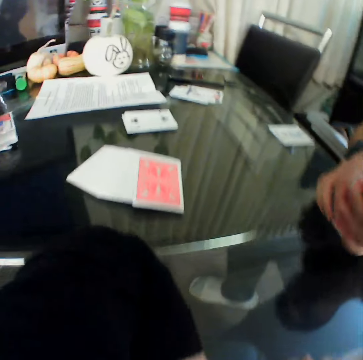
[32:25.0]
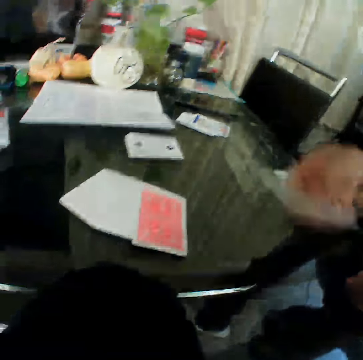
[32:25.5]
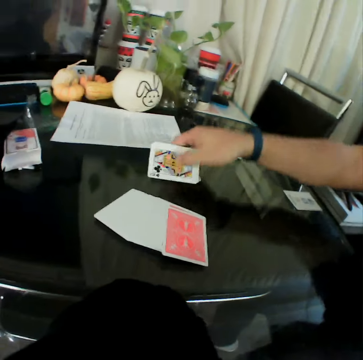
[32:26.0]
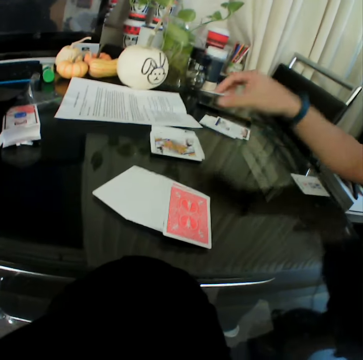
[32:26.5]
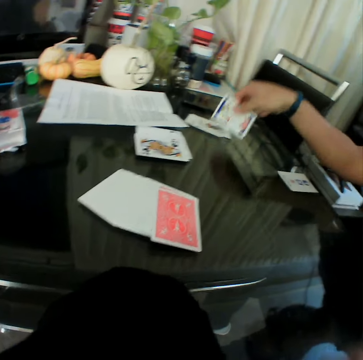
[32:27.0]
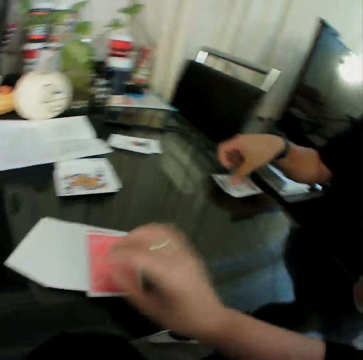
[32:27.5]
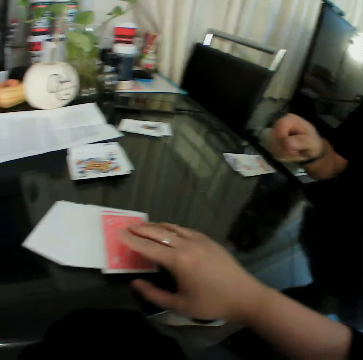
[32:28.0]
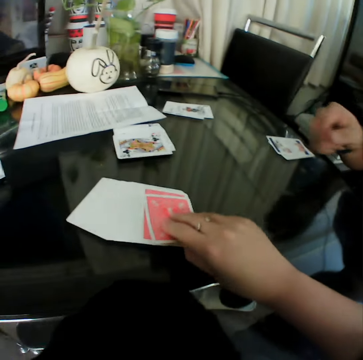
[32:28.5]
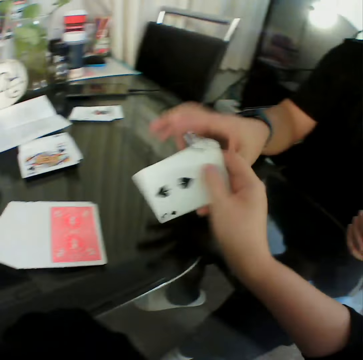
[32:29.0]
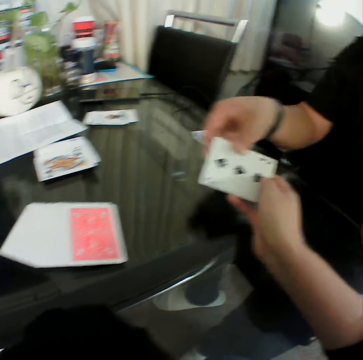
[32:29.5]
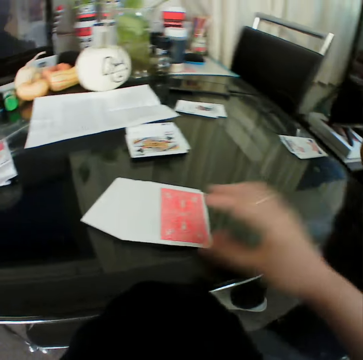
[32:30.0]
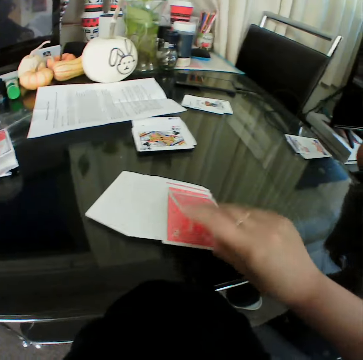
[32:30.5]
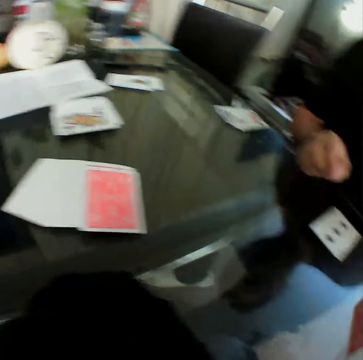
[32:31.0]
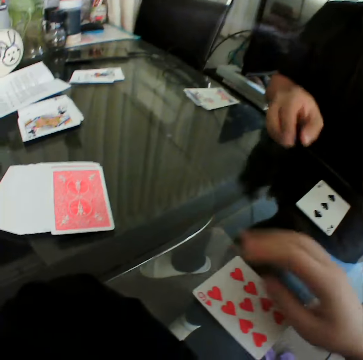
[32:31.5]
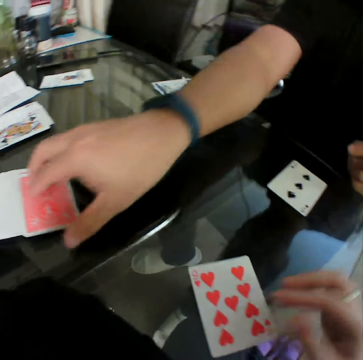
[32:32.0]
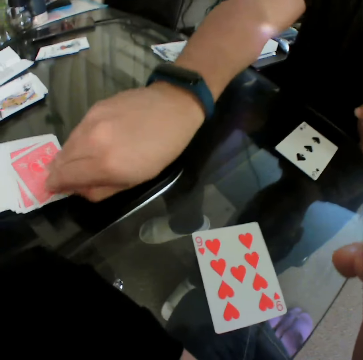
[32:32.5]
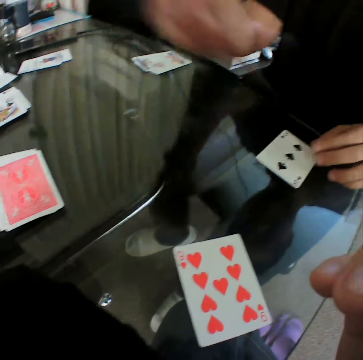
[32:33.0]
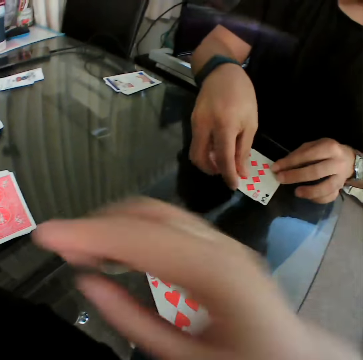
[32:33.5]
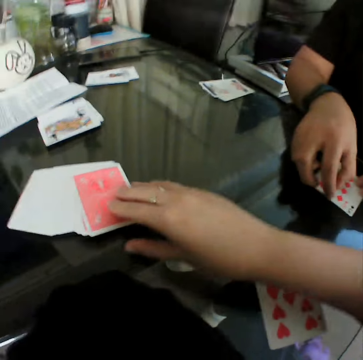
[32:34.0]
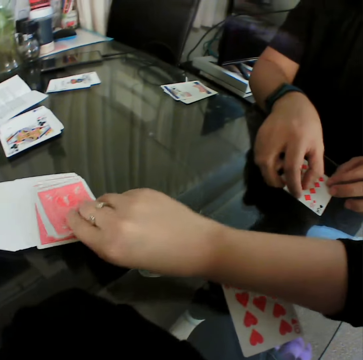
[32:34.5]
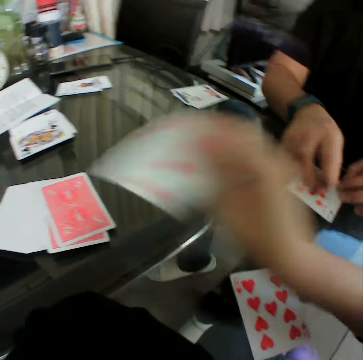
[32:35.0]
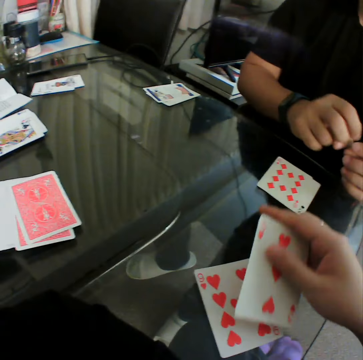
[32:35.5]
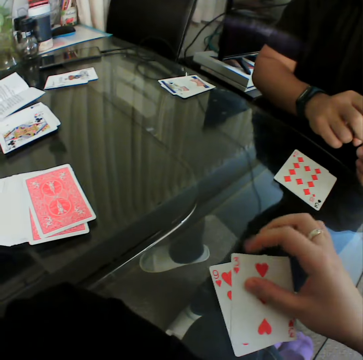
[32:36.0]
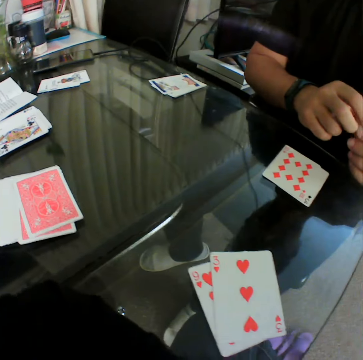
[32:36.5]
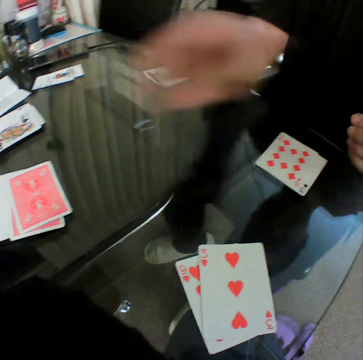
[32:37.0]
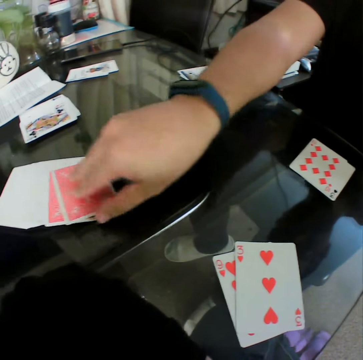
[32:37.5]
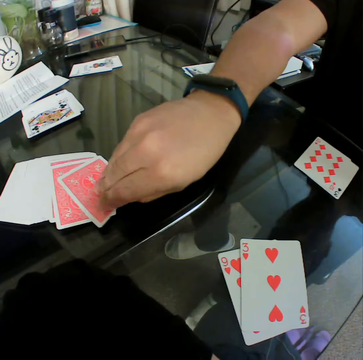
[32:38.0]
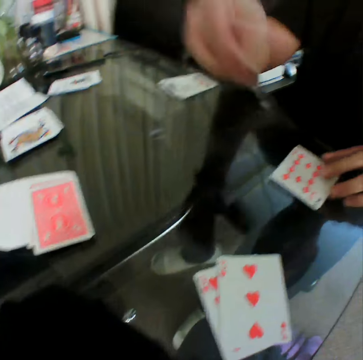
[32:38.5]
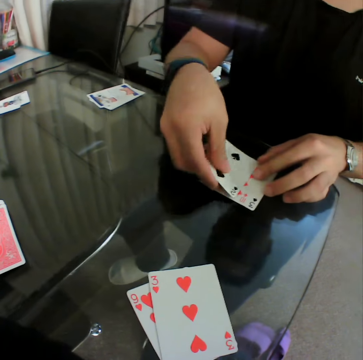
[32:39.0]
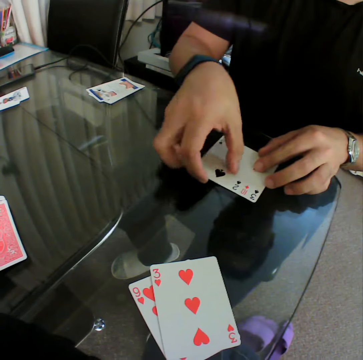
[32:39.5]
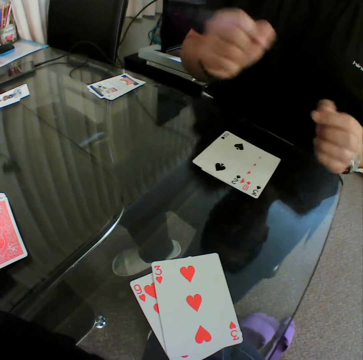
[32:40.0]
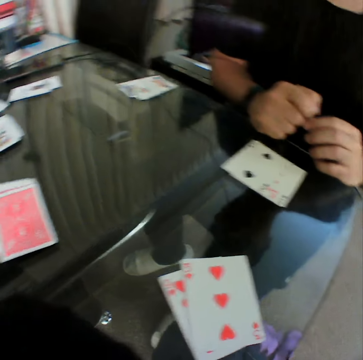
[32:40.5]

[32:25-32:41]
A man places the card in his right hand on the table. The man picks a card from the table with his right hand. The man places the card in his right hand on the table. The camera wearer picks a card from the deck on the table with his right hand. He checks the card. The man picks a card from the camera wearer. The camera wearer passes the card in his right hand to the man. He picks a card from the deck on the table with his right hand. He places the card in his right hand on the table. The man picks a card from the deck of cards on the table with his right hand. The man places the card in his right hand on the table. The camera wearer picks a card from the deck on the table with his right hand. He checks the card. He places the card in his right hand on the table. The man picks a card from the deck of cards on the table with his right hand. The man places the card in his right hand on the table.

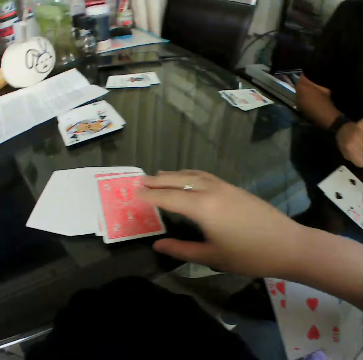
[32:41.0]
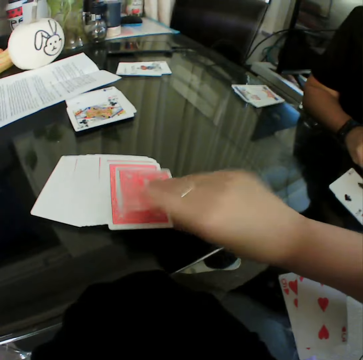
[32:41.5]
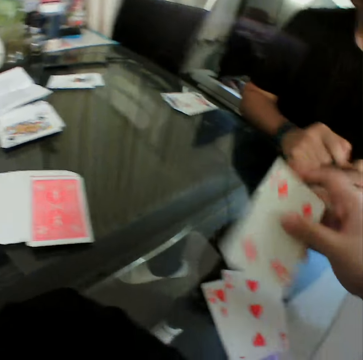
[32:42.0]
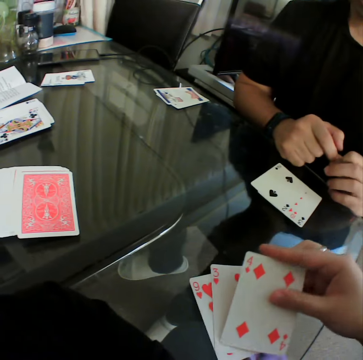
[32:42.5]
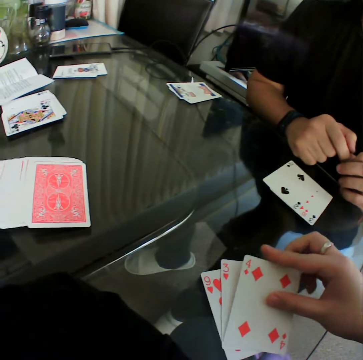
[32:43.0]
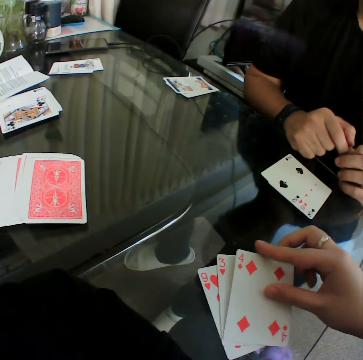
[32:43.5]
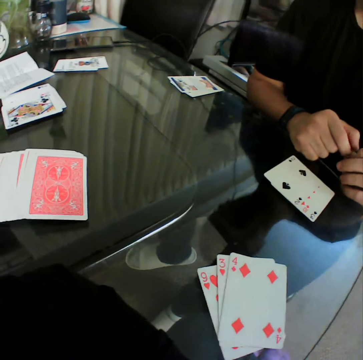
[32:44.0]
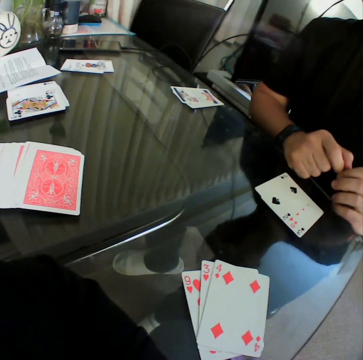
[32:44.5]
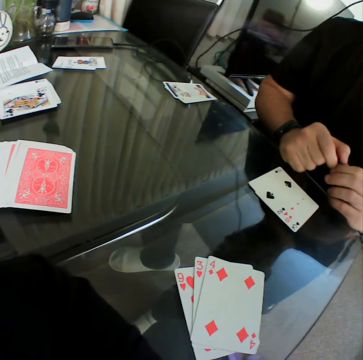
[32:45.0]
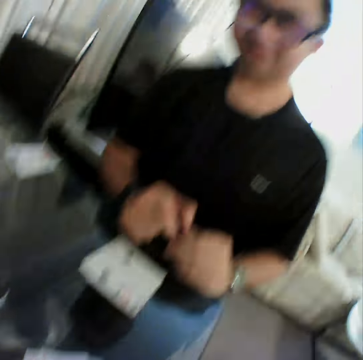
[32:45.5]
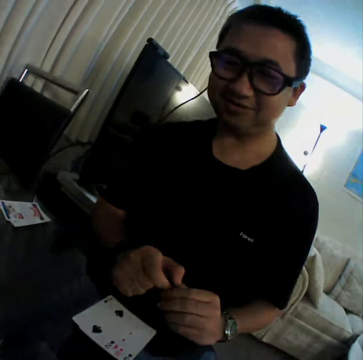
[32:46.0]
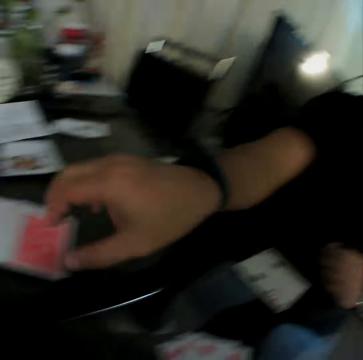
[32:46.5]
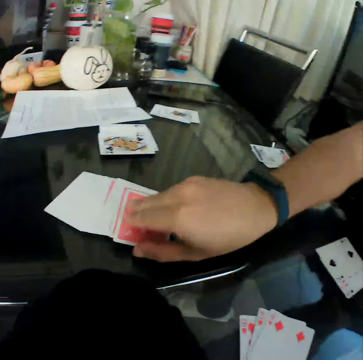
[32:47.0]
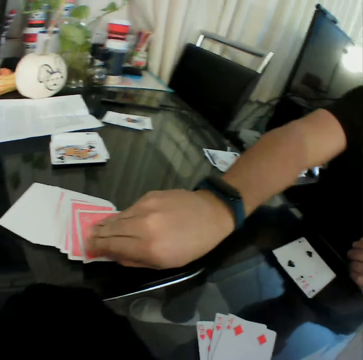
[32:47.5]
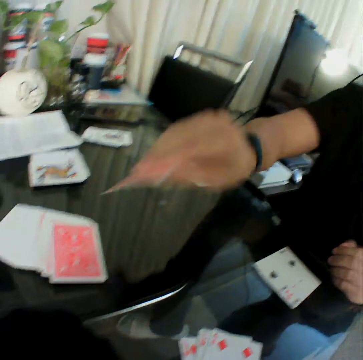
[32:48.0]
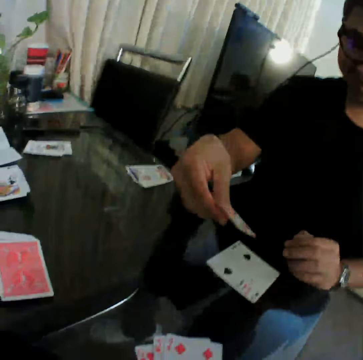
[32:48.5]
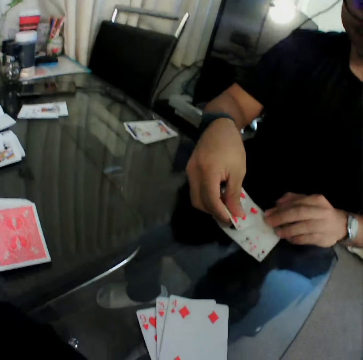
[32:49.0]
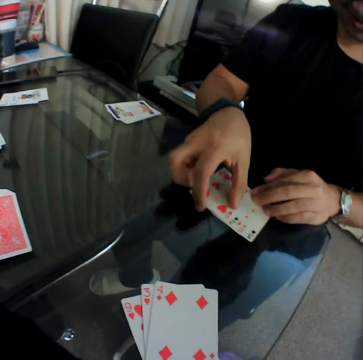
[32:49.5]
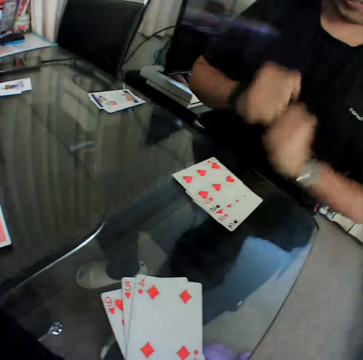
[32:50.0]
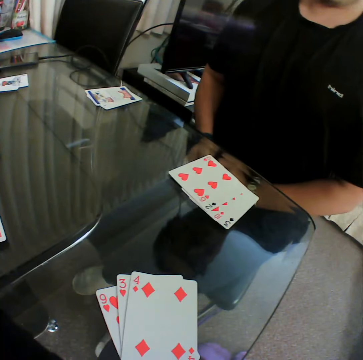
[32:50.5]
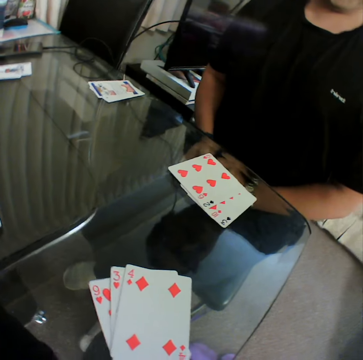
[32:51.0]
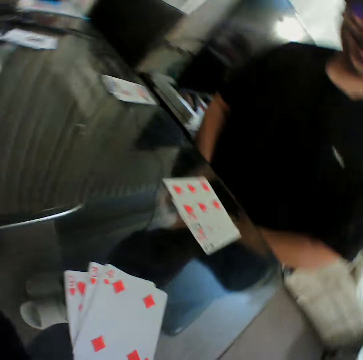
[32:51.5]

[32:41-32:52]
The camera wearer picks a card from the deck on the table with his right hand. He places the card in his right hand on the table. A man picks a card from the deck of cards on the table with his right hand. The man places the card in his right hand on the table.

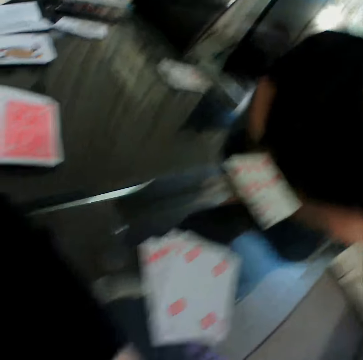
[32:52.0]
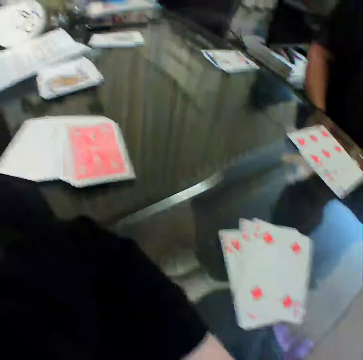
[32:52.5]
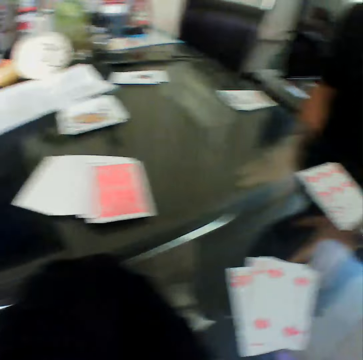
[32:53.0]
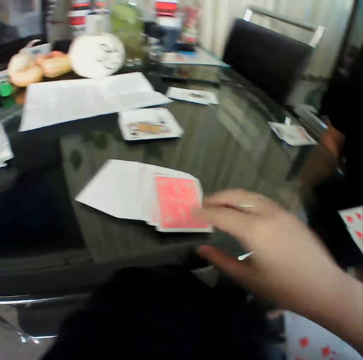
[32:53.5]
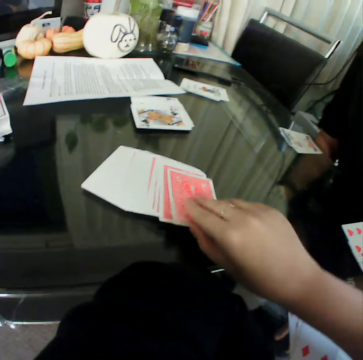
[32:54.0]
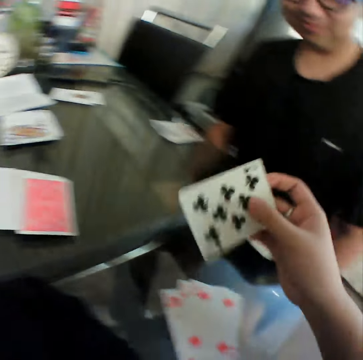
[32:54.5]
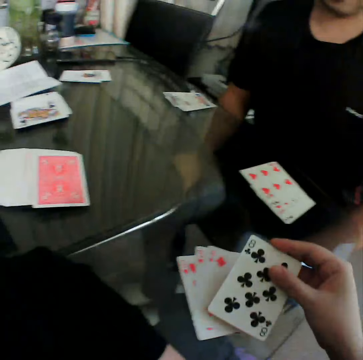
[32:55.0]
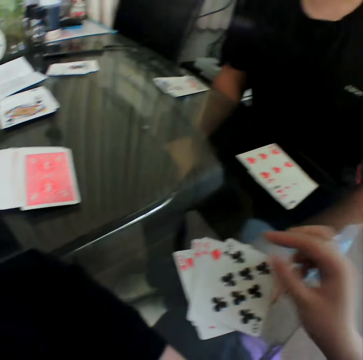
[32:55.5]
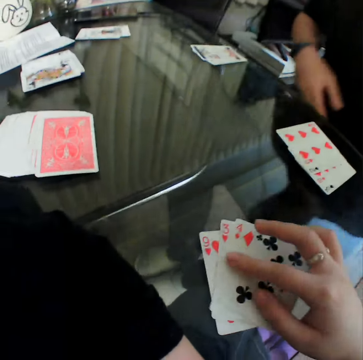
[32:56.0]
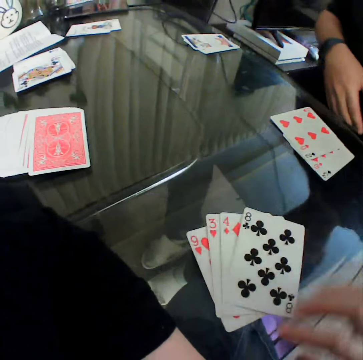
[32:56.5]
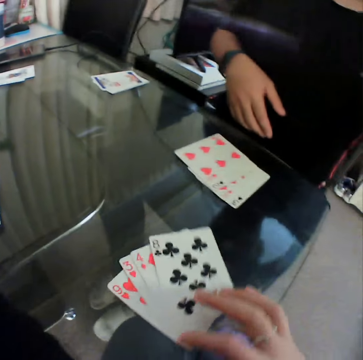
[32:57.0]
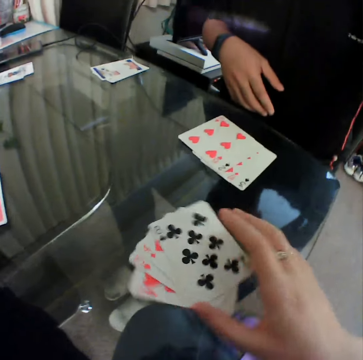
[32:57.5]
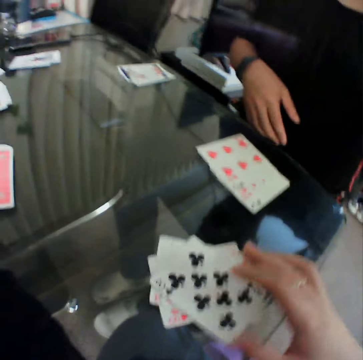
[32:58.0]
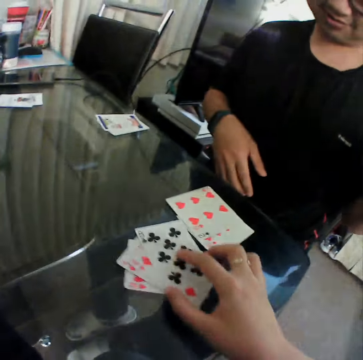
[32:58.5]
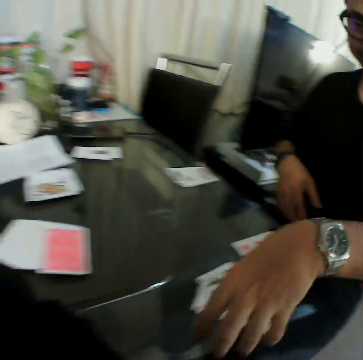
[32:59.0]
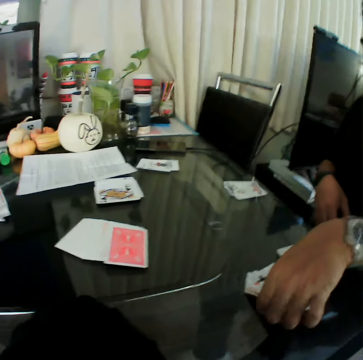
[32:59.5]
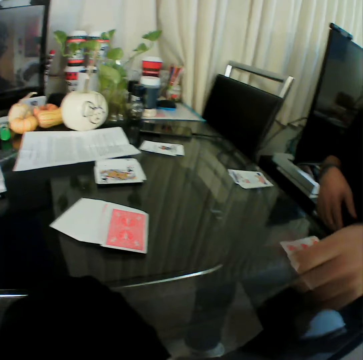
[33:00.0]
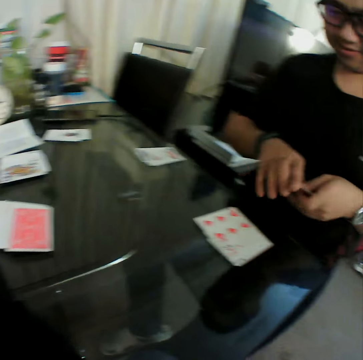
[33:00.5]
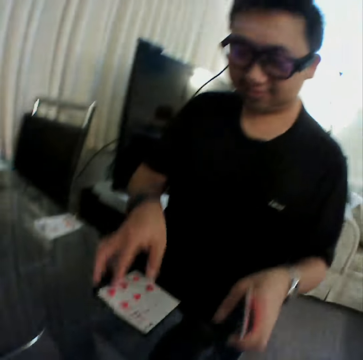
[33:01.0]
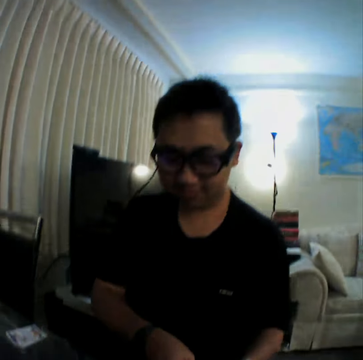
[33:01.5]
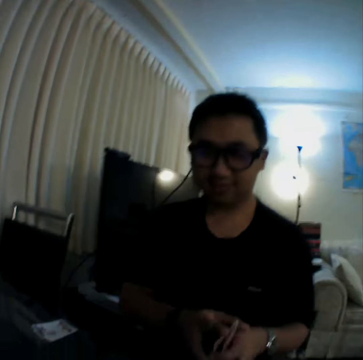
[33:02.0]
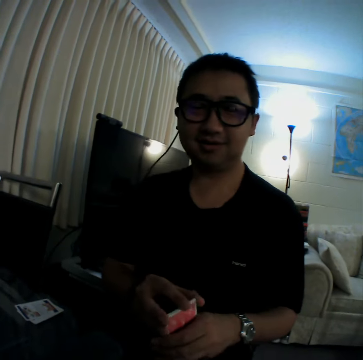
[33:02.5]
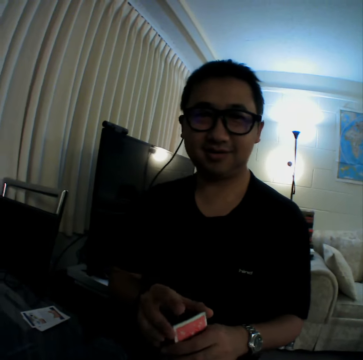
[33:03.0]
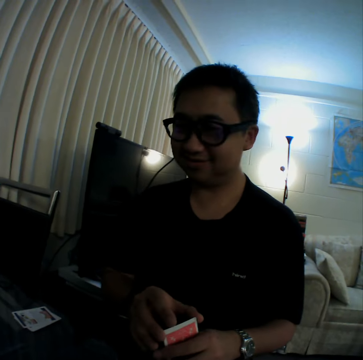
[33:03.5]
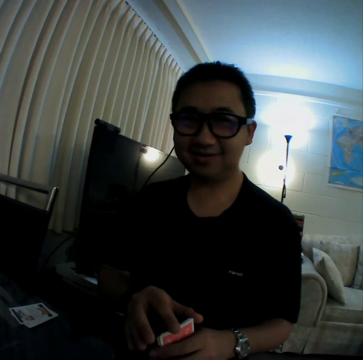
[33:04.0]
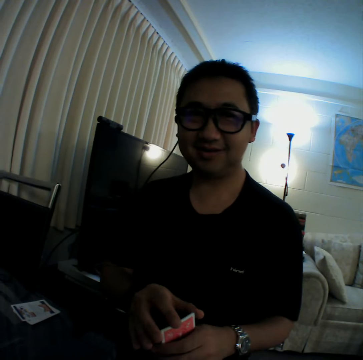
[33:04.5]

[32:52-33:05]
The camera wearer picks a card from the deck on the table with his right hand. He checks the card and places the card in his right hand on the table. A man puts the card on a card. The camera wearer moves the card on the table with his right hand. He checks the cards and pushes the cards aside. The man packs the cards on the table with his hand. The man holds the cards with both hands.
